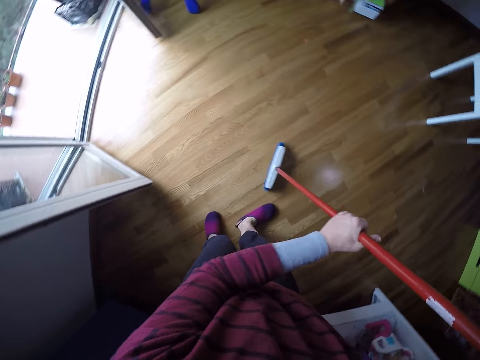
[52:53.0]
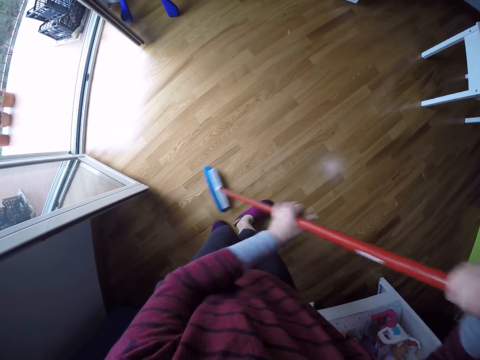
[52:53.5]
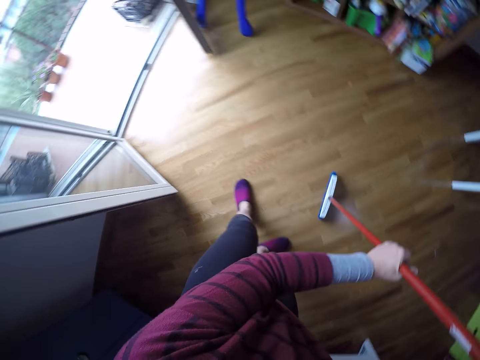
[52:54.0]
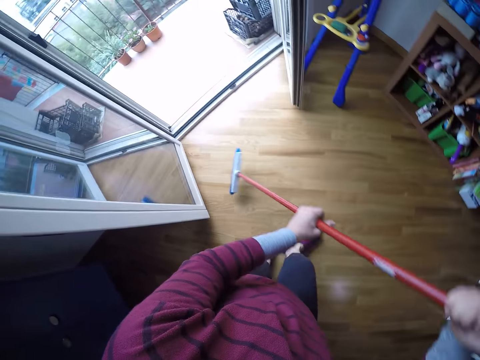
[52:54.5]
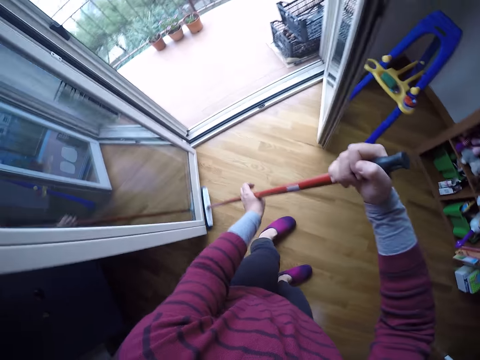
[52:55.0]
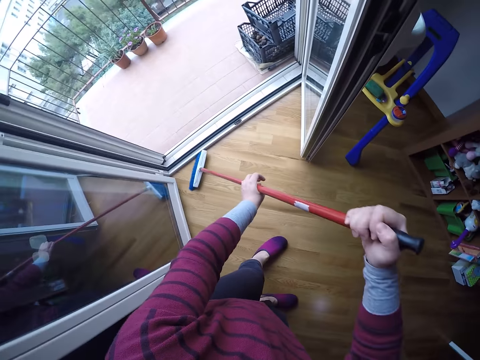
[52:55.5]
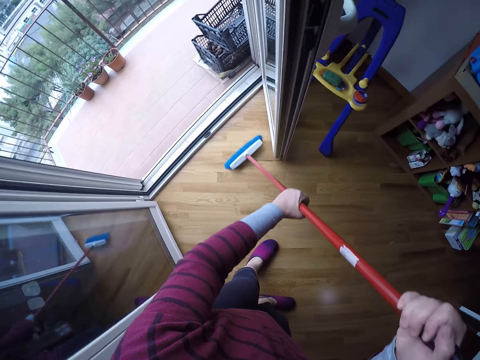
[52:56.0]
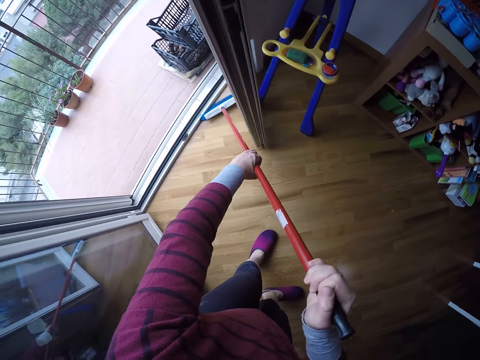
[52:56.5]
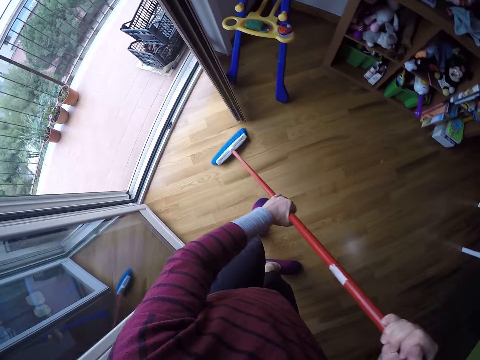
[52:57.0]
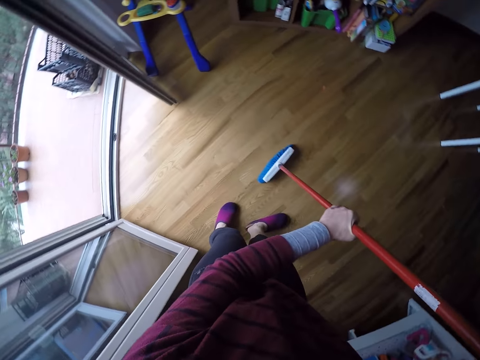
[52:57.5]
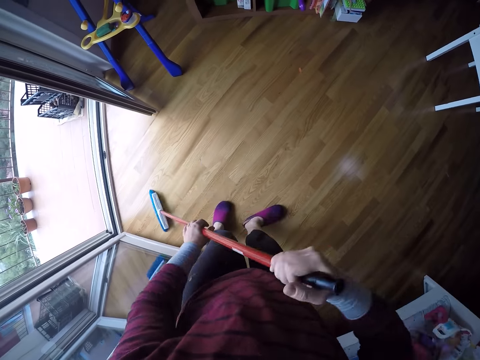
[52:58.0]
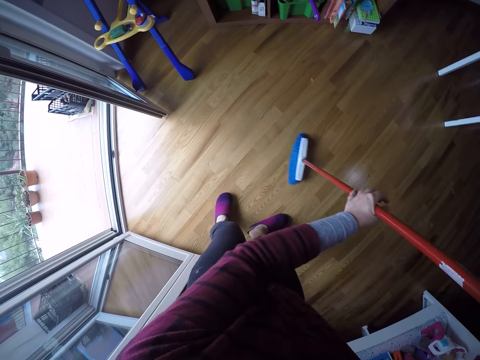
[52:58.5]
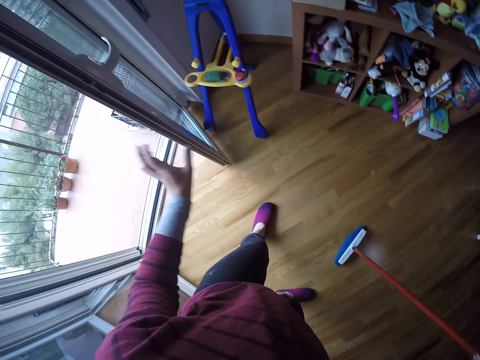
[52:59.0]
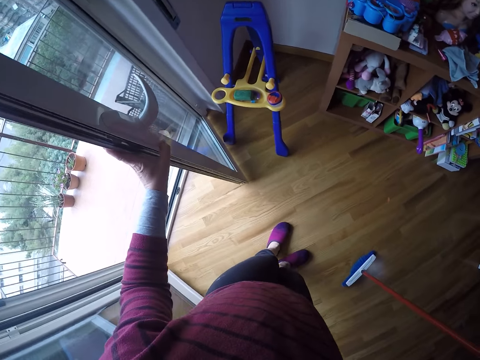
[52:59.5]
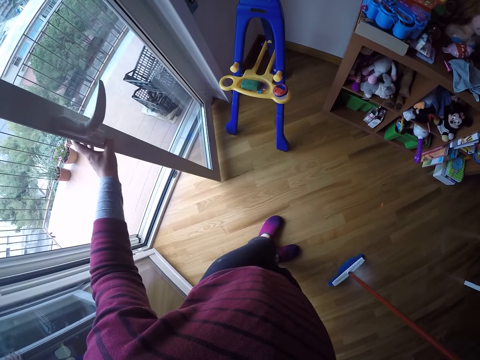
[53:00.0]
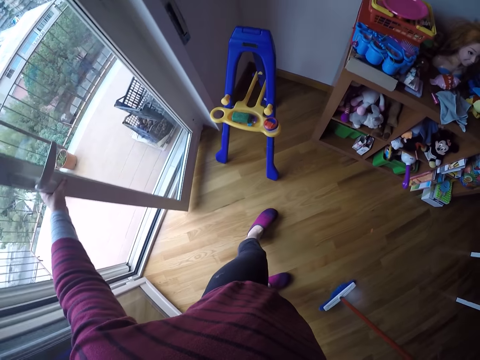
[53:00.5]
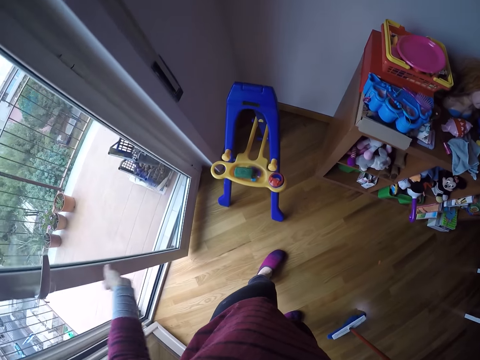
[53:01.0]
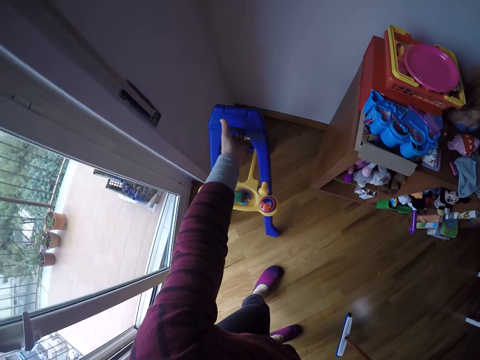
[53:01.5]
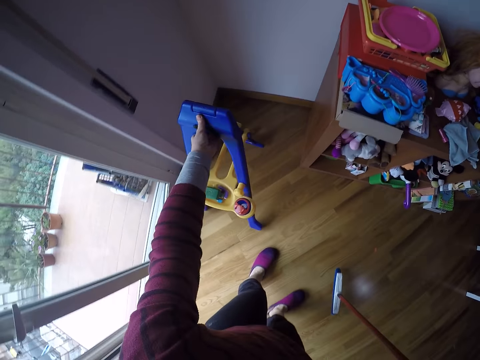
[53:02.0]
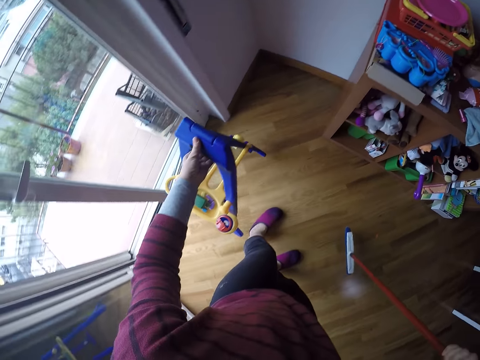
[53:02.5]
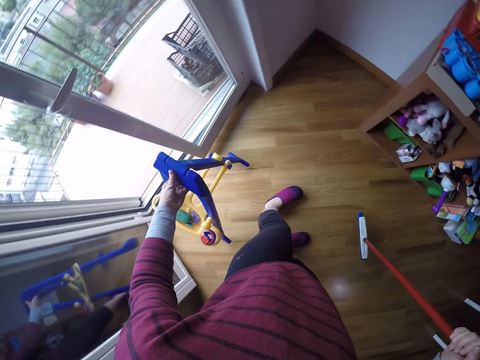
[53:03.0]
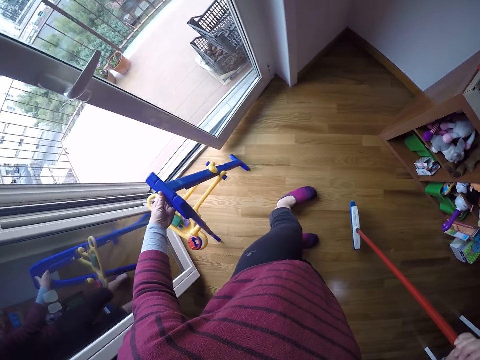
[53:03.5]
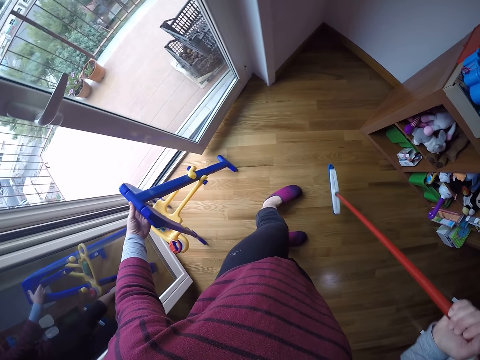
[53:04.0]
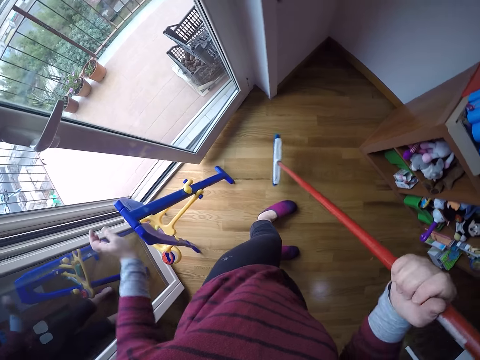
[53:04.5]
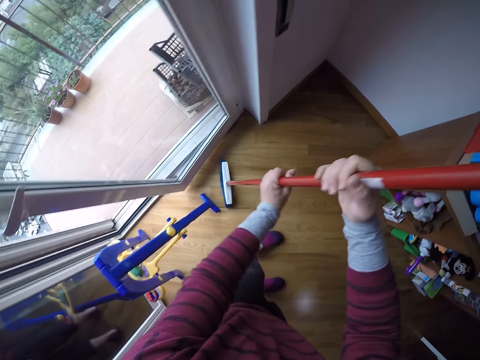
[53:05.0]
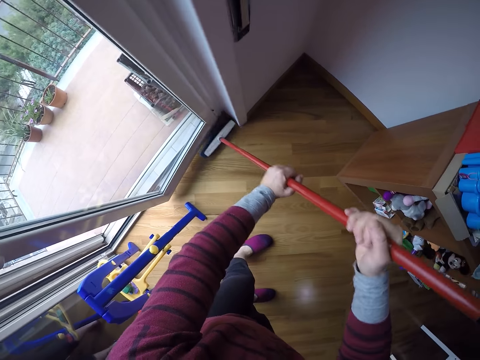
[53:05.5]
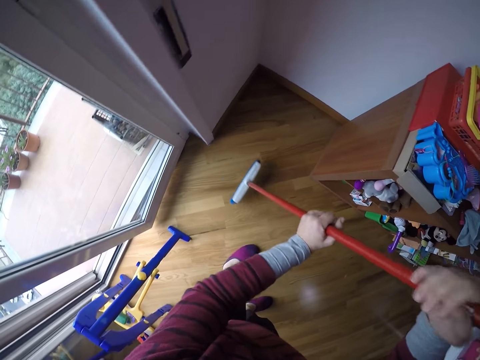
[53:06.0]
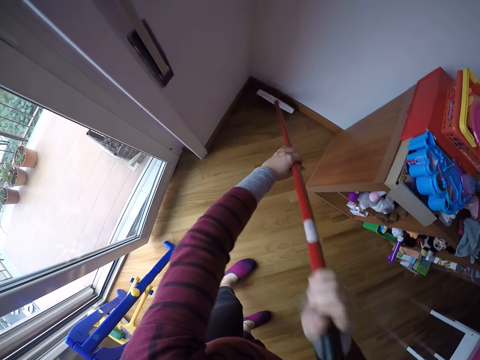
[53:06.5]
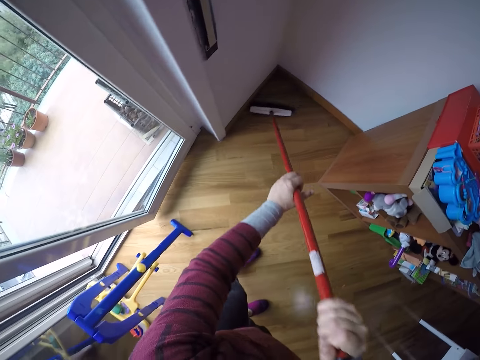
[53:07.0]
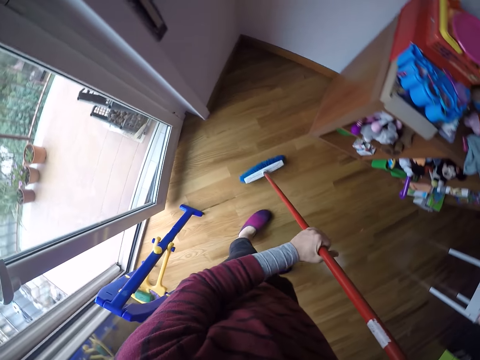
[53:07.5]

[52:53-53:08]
The camera wearer closes a door in the room with her left hand. She moves forward. She moves a stand in the room with her left hand. She picks up the kid easel and puts the kid easel on the floor. She grabs the floor brush or long handled broom with both hands. She sweeps the floor of the room with the floor brush in both hands.

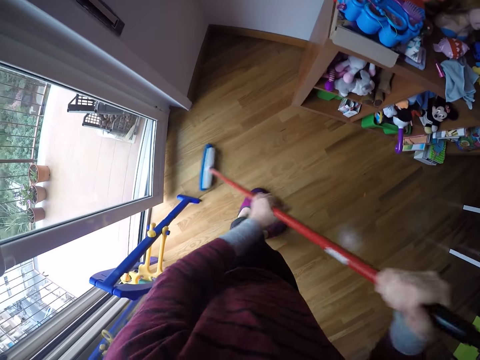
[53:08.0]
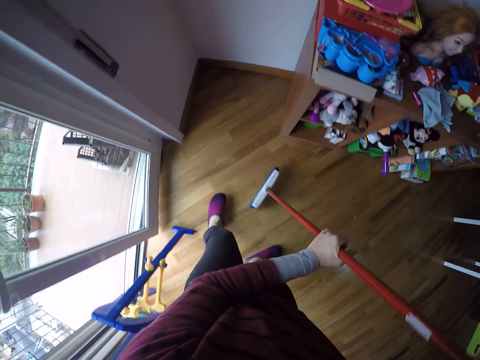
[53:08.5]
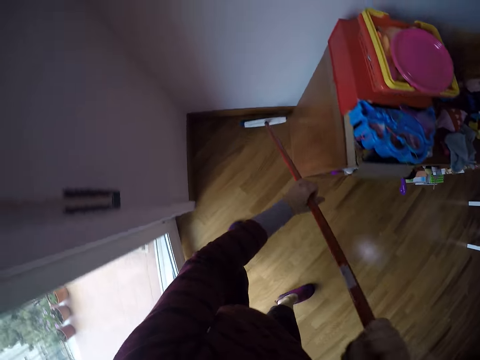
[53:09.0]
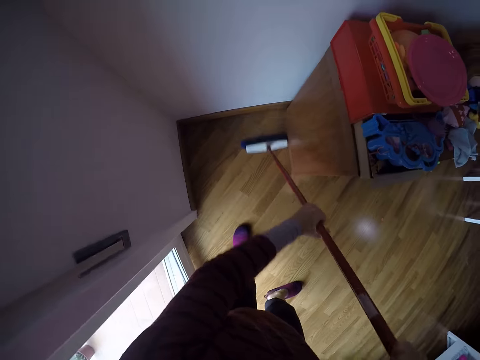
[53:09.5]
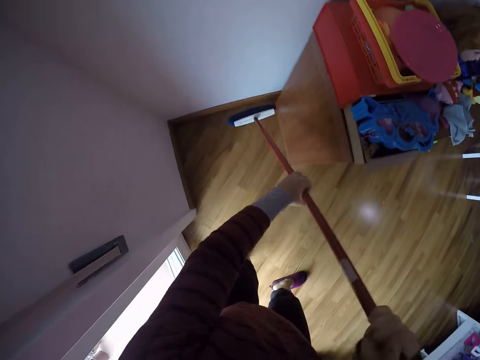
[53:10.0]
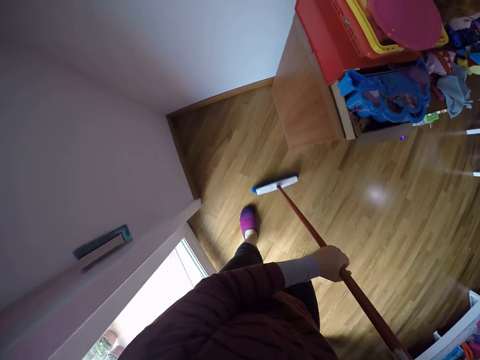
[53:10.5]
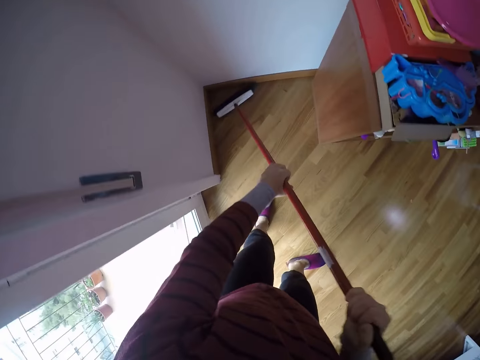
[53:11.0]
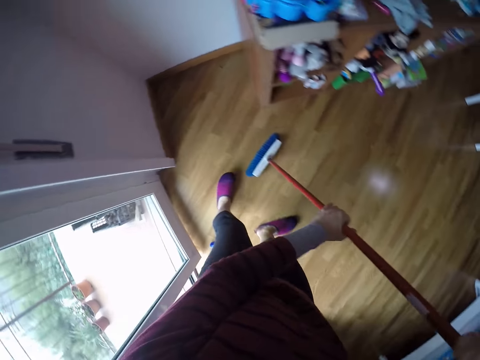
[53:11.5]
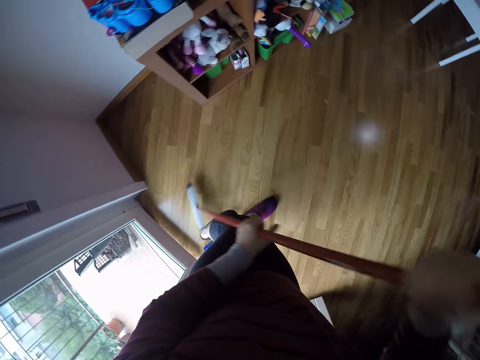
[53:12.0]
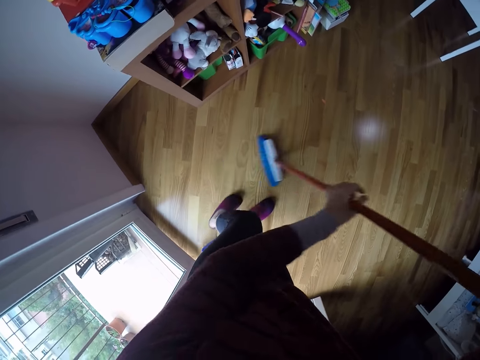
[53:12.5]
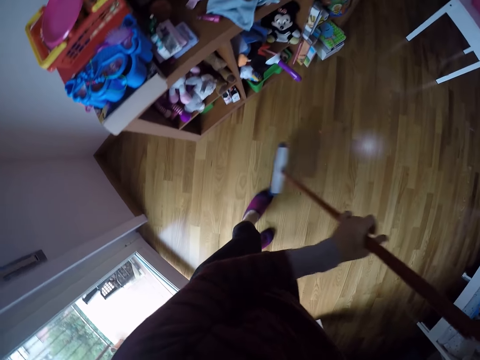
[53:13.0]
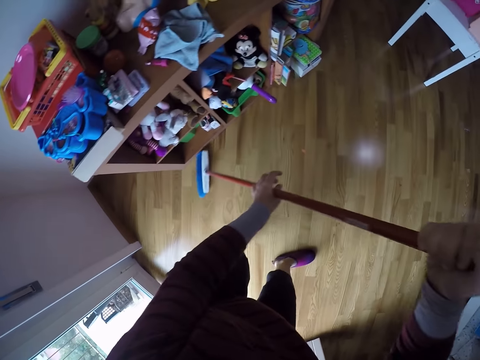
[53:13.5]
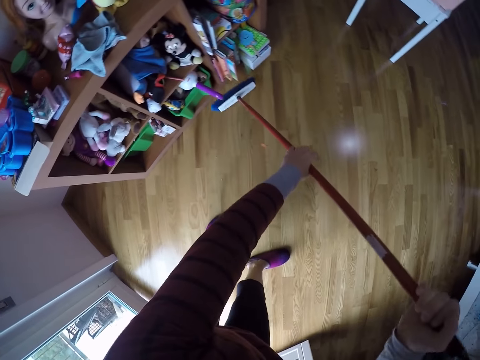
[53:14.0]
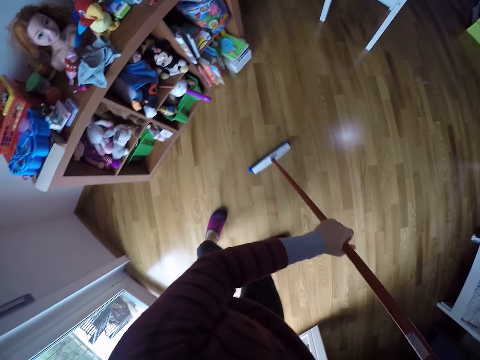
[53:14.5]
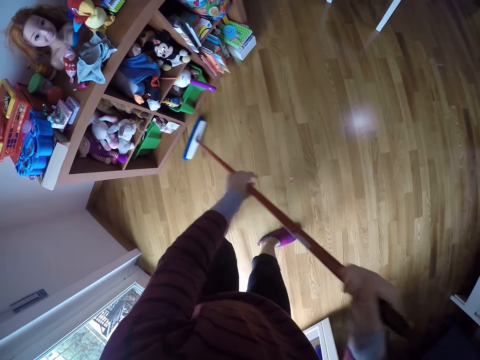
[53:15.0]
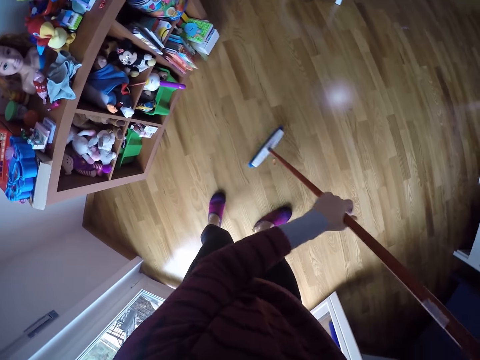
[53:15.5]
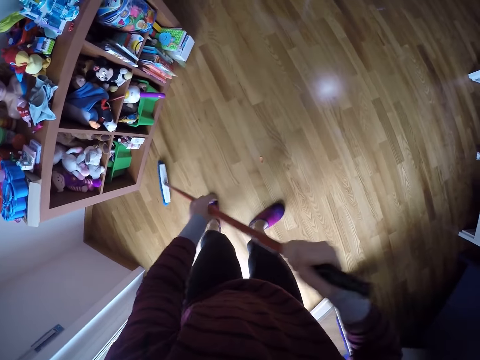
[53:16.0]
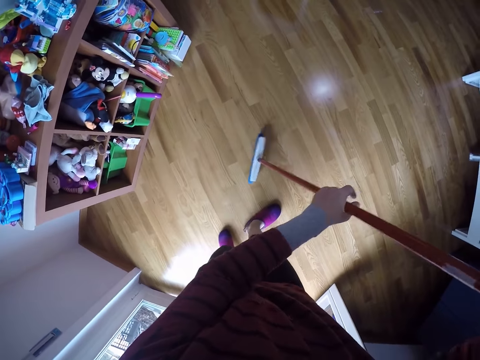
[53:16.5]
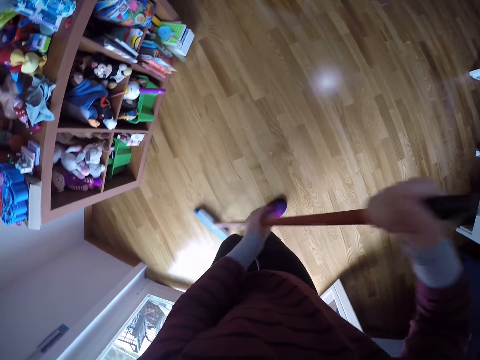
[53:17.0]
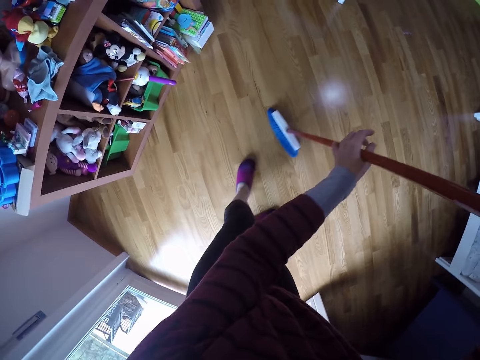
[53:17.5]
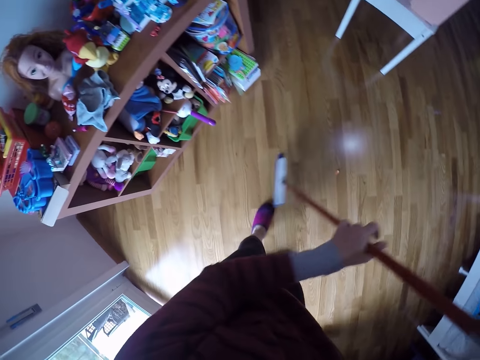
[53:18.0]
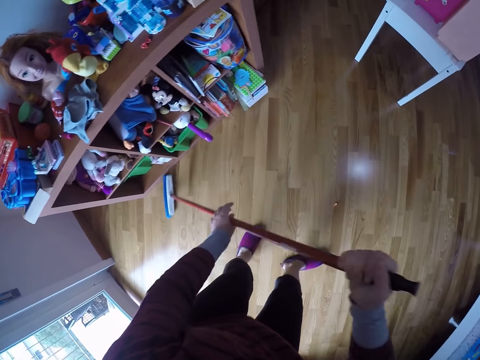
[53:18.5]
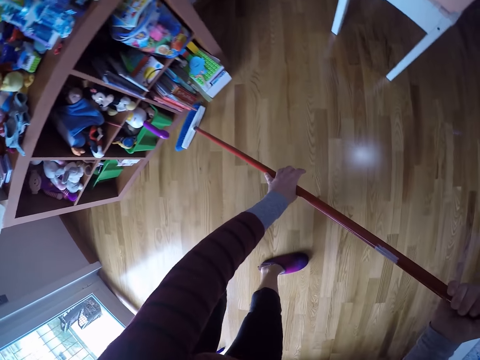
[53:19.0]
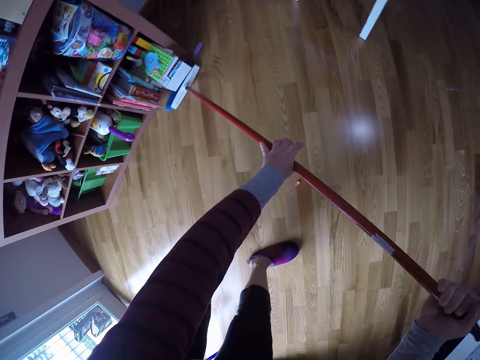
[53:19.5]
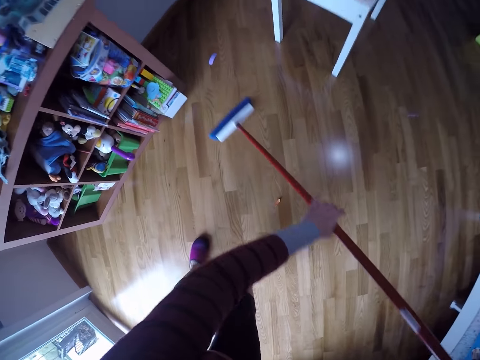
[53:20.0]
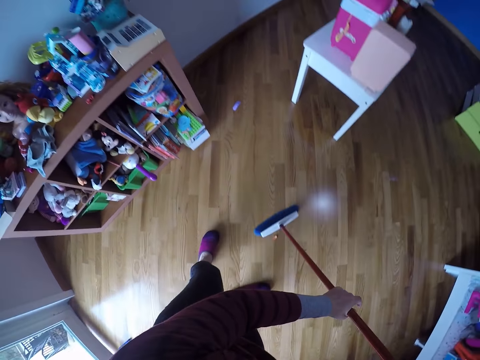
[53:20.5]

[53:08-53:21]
The camera wearer moves forward and sweeps the house with a long handled broom.
